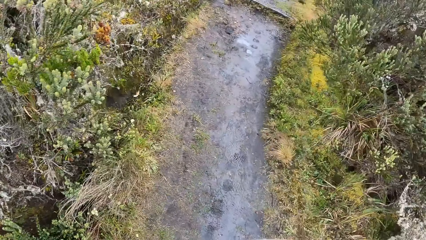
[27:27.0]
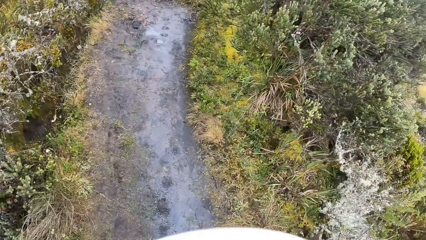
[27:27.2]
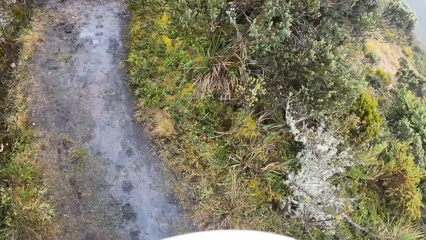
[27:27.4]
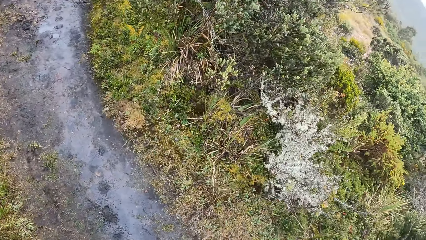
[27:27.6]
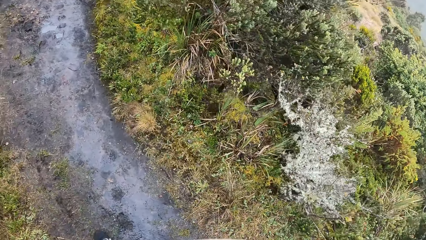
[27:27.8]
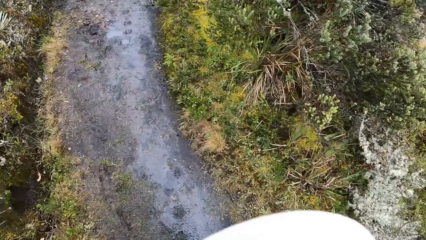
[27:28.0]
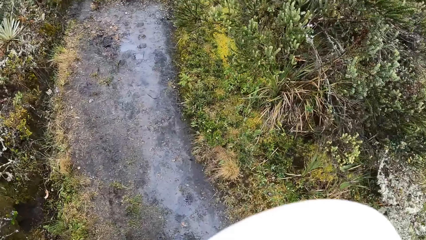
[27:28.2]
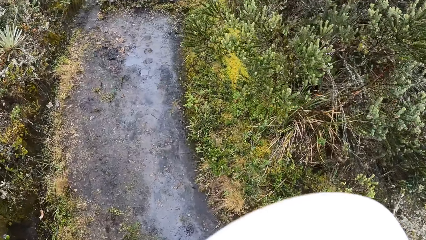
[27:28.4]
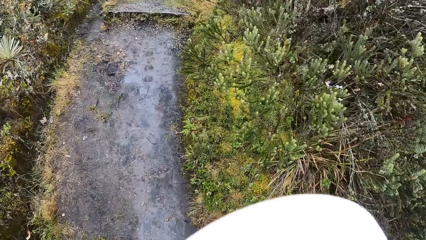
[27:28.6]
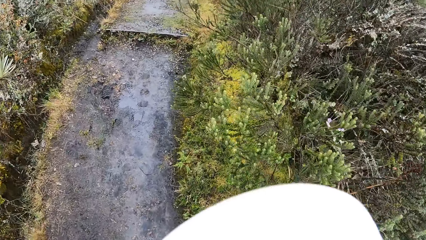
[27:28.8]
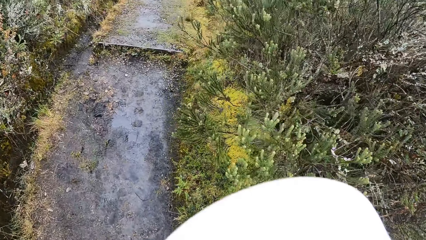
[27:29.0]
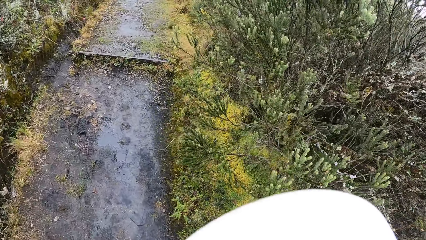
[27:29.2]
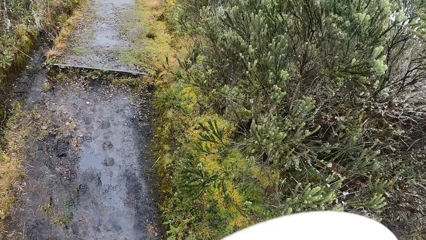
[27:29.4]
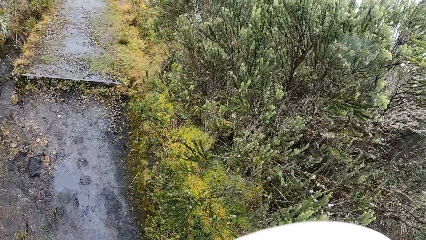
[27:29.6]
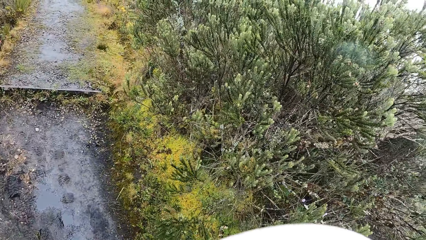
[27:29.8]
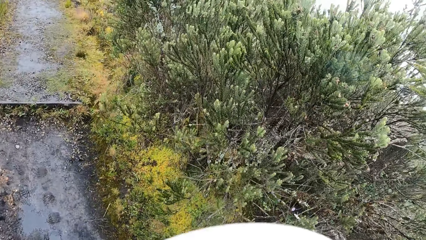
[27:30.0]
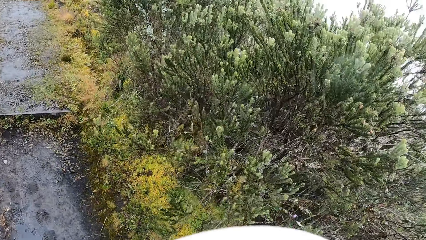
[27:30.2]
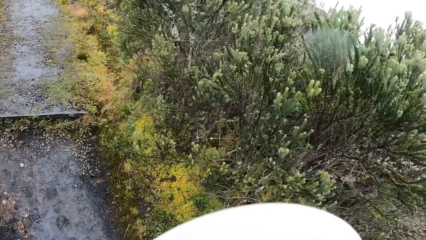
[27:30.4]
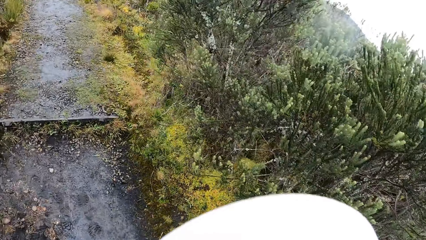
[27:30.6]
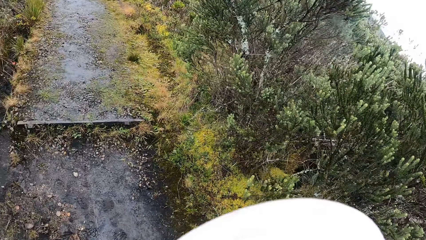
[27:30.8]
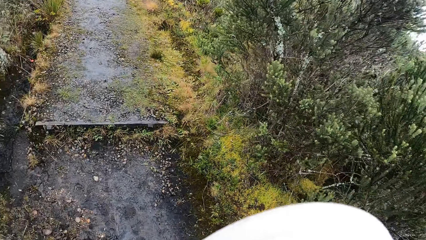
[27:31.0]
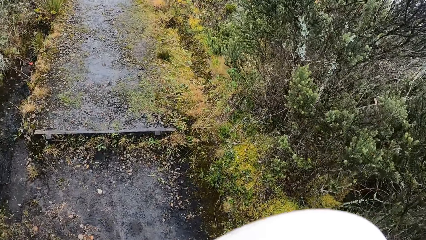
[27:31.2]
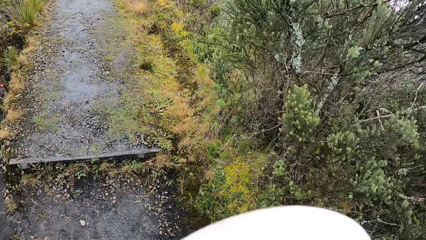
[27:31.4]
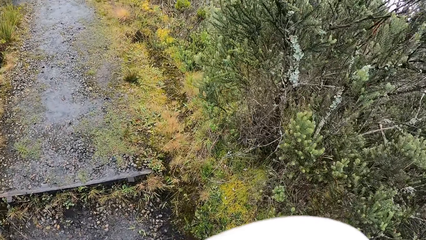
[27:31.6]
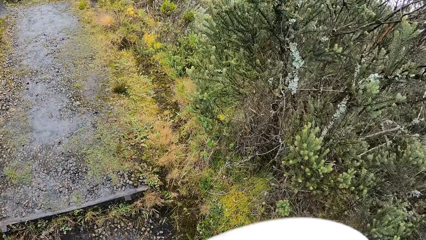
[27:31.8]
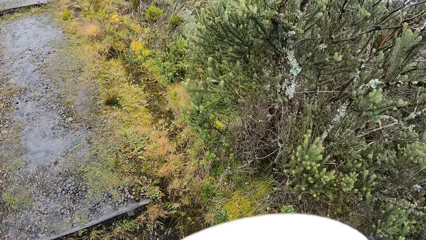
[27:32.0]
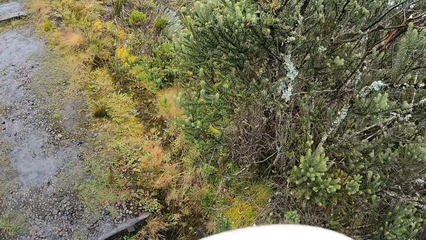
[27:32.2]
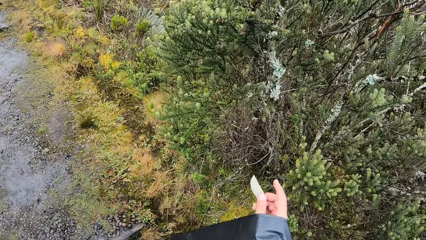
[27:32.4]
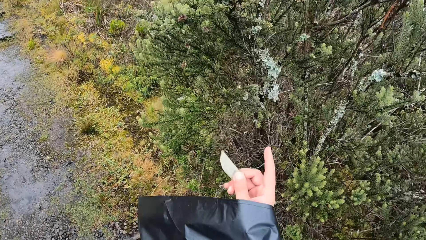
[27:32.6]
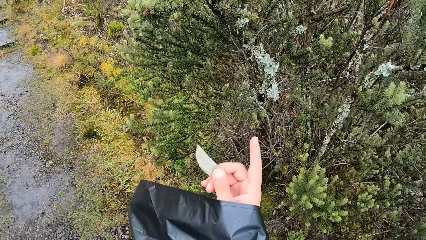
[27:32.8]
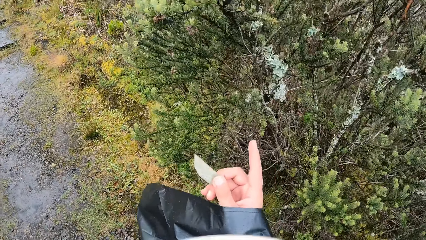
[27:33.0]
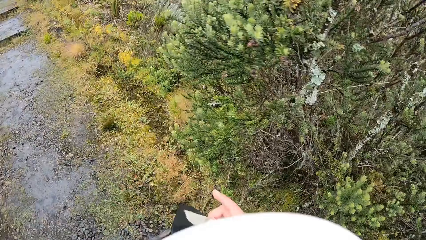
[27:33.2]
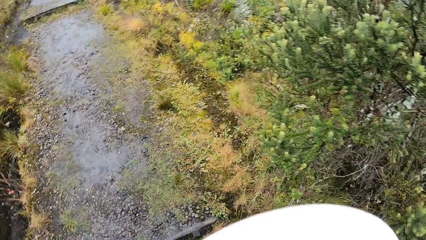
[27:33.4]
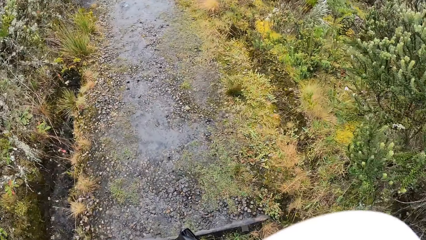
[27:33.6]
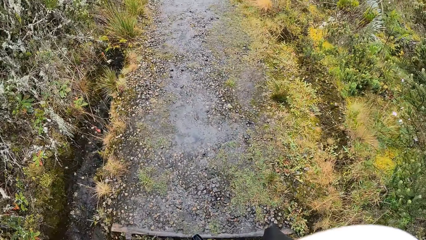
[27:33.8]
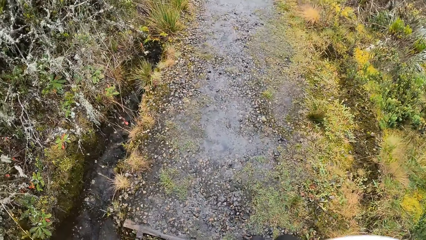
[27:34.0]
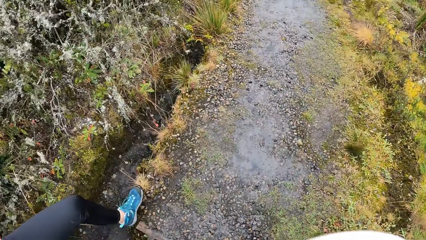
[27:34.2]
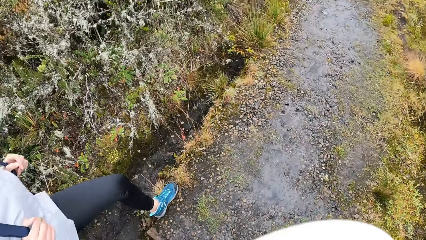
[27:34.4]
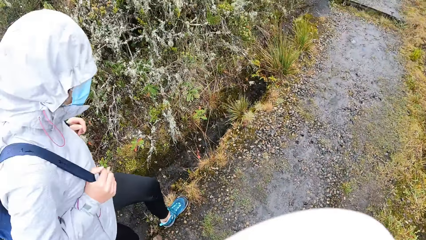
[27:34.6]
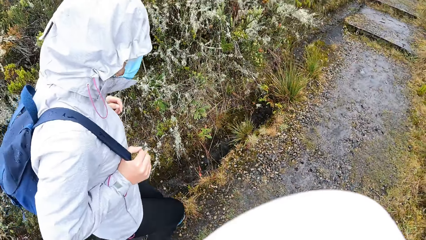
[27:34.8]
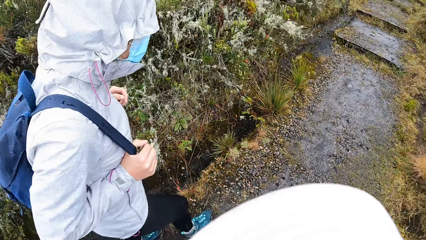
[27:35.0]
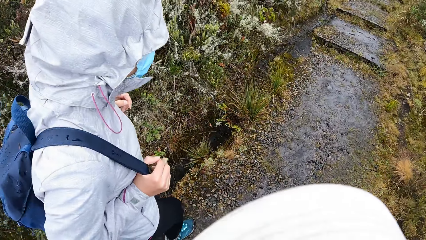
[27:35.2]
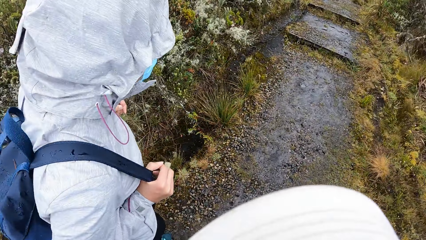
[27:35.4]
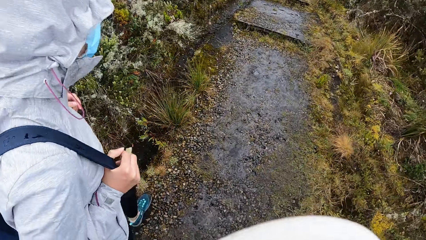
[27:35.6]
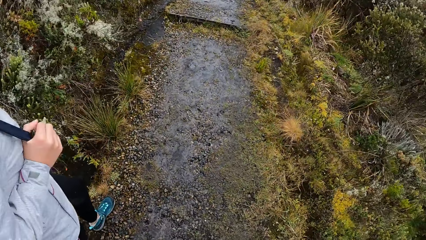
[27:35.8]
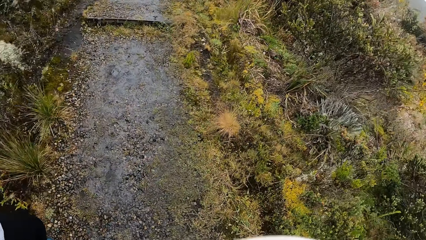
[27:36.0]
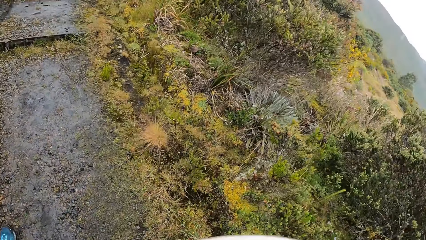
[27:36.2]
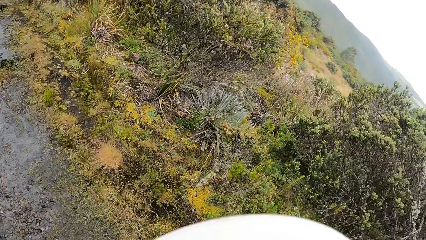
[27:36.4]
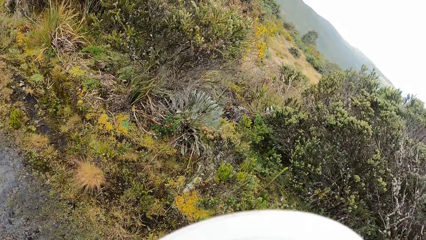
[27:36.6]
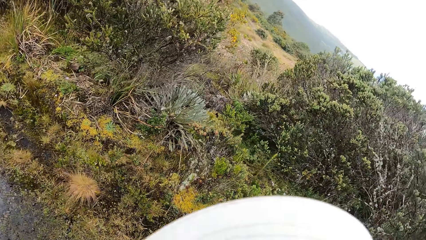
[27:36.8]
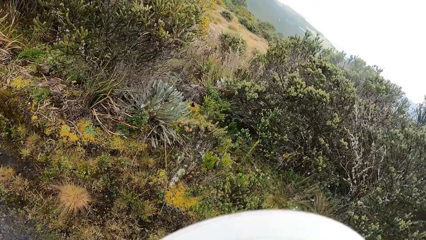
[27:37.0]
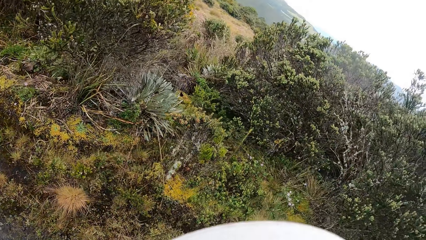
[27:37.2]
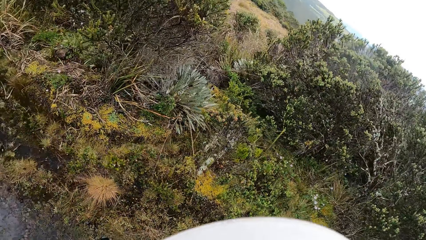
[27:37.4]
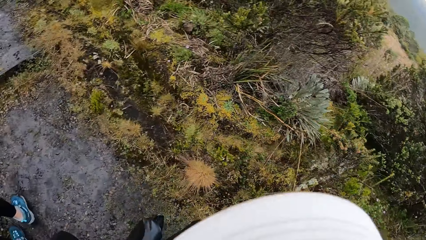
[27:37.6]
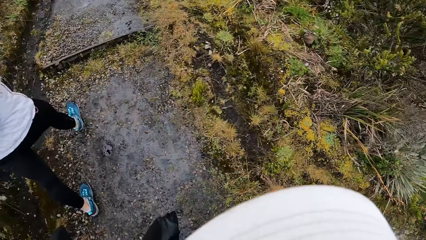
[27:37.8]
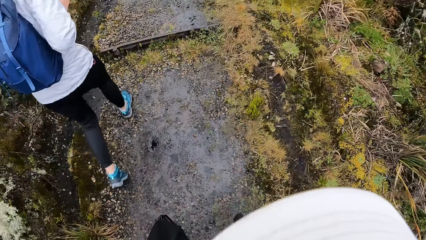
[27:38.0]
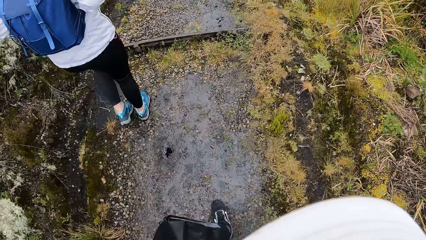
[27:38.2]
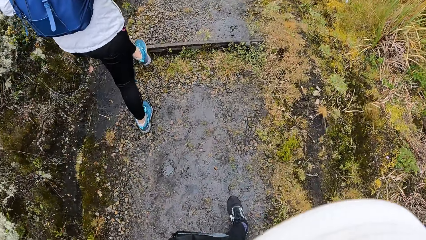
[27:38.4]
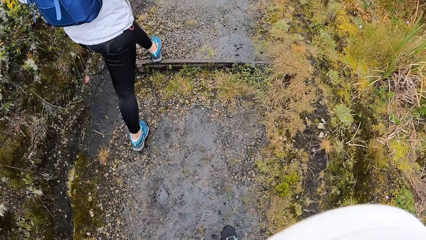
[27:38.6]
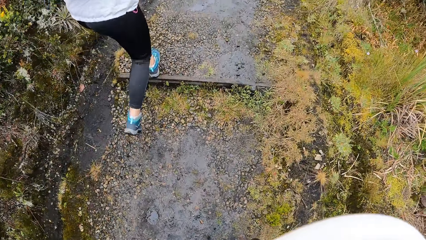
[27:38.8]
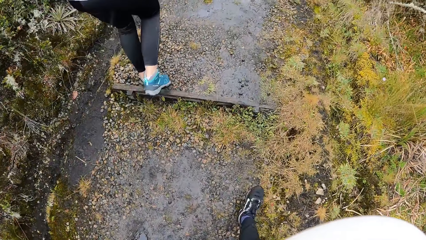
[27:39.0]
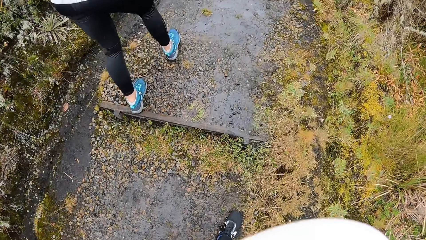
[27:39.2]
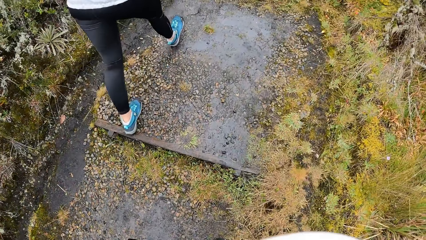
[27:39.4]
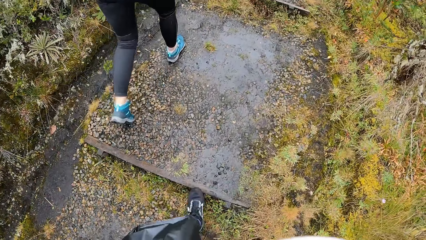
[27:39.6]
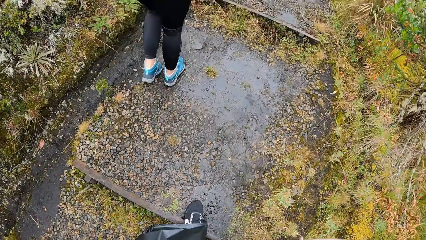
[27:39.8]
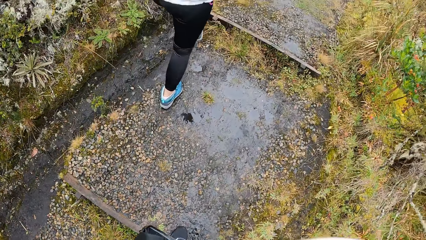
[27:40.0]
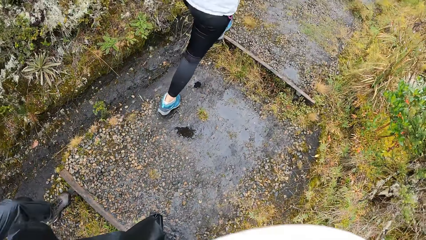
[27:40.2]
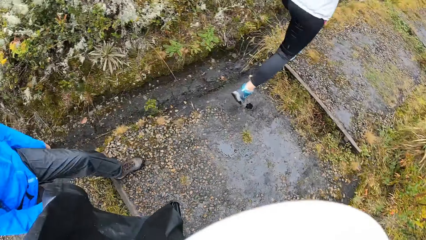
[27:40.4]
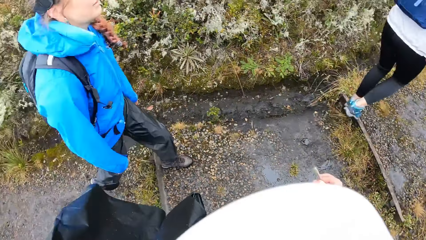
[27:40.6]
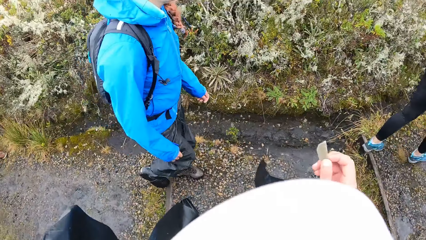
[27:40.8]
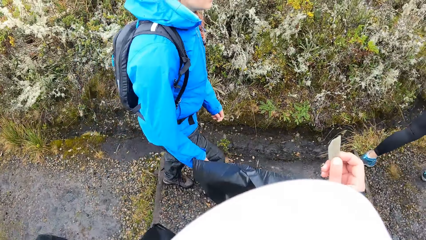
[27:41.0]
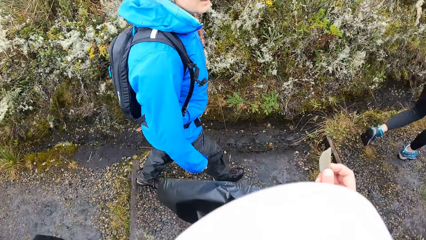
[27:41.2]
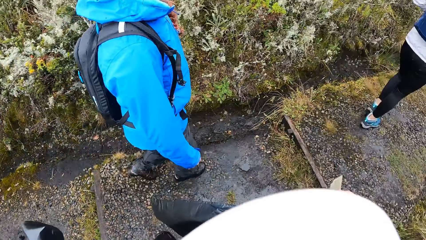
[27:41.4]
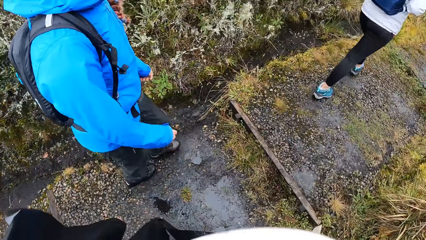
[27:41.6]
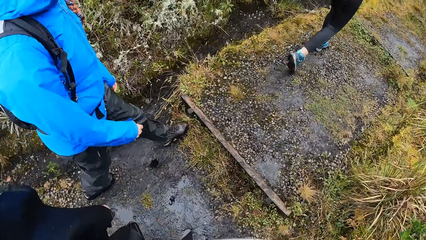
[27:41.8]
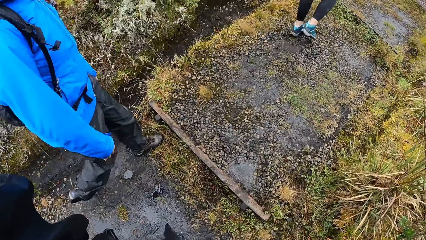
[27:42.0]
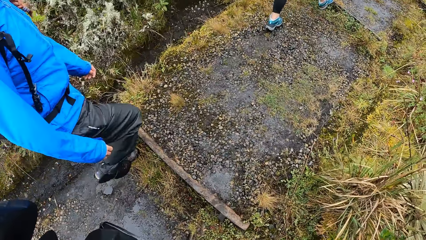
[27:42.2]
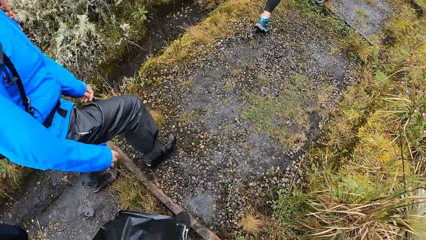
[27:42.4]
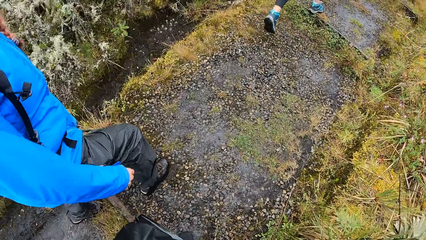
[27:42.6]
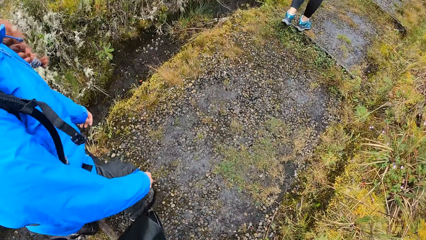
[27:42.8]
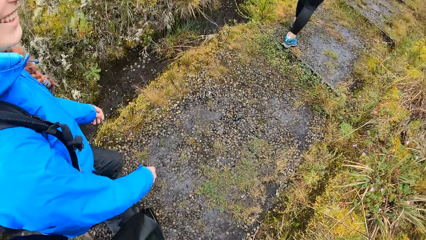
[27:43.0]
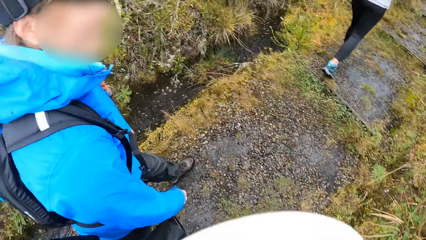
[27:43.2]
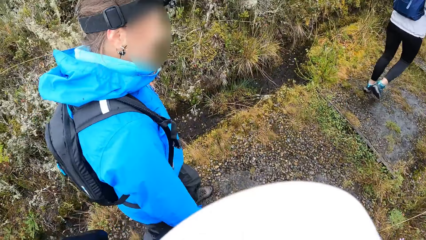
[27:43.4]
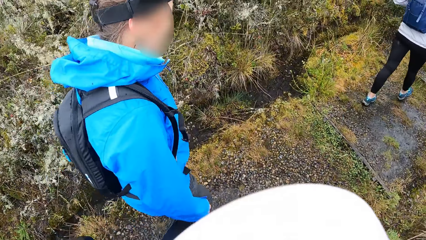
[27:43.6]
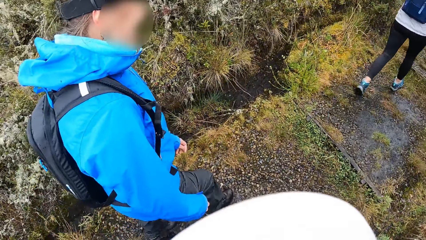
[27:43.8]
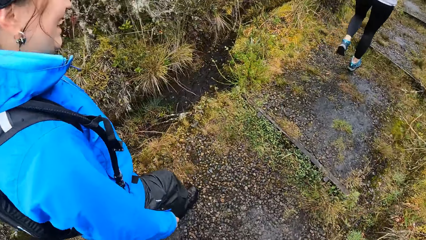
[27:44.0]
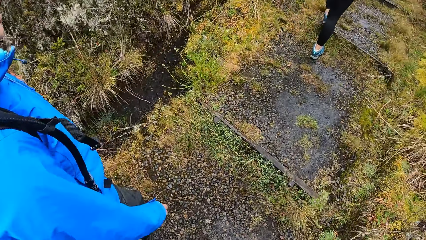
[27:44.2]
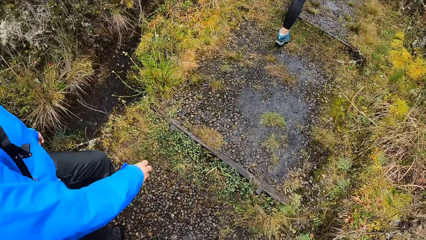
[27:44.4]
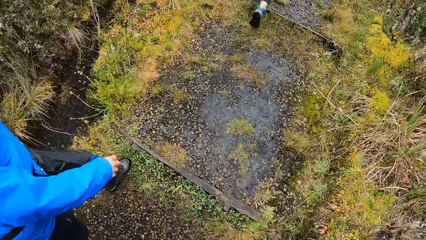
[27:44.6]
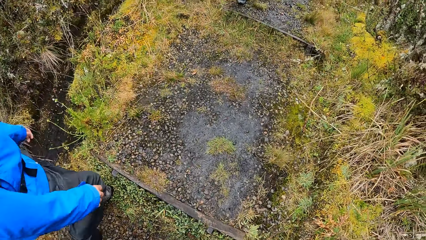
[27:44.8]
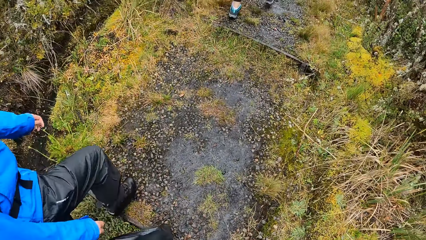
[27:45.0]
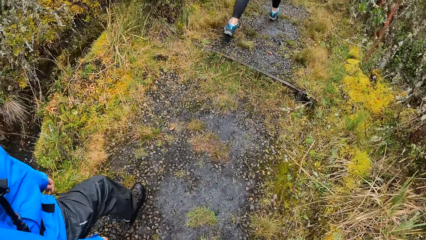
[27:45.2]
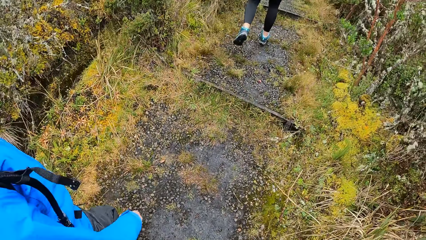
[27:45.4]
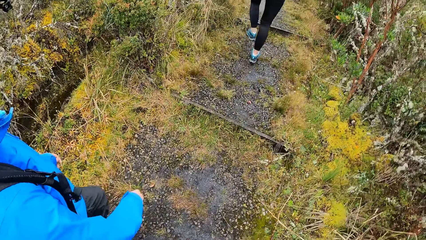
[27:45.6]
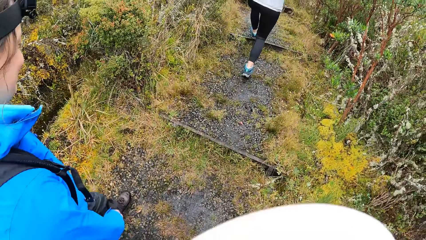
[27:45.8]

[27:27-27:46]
The camera wearer converses with a person. They converse with a woman.
